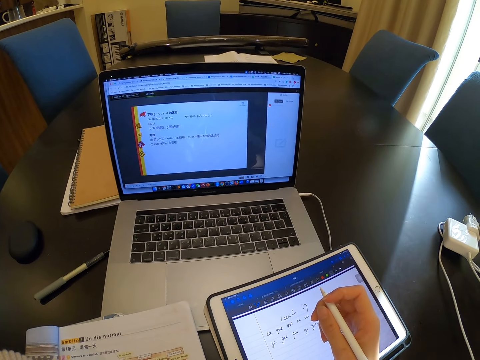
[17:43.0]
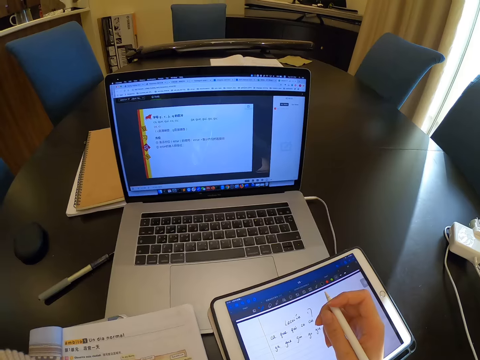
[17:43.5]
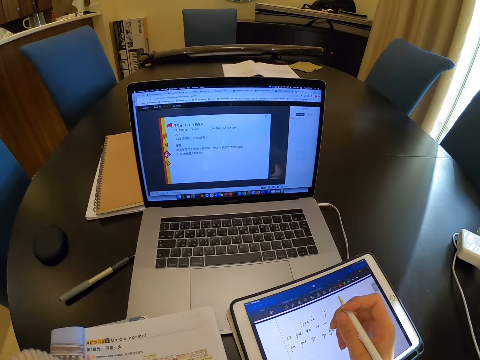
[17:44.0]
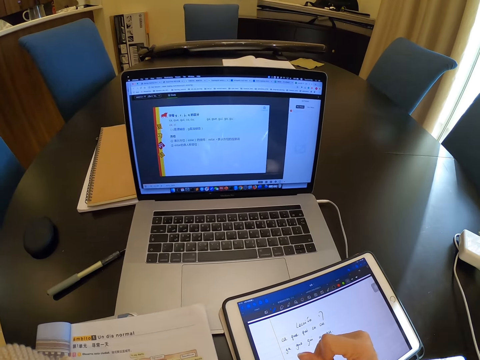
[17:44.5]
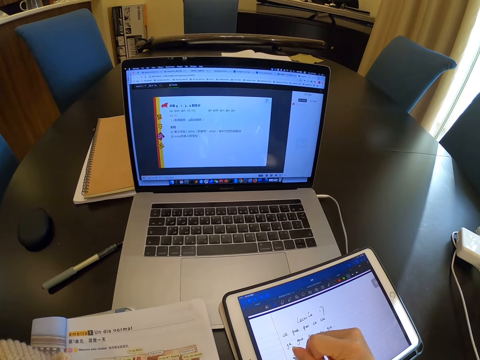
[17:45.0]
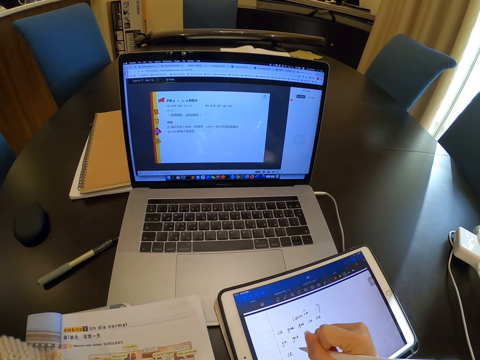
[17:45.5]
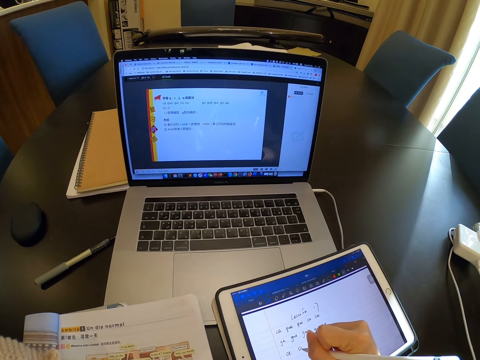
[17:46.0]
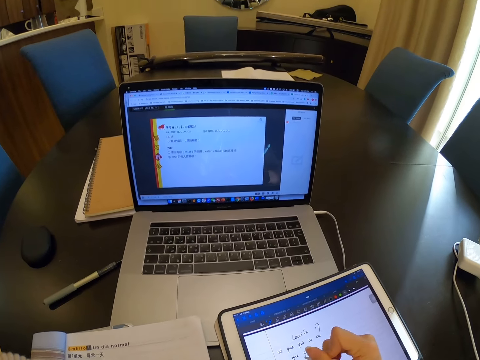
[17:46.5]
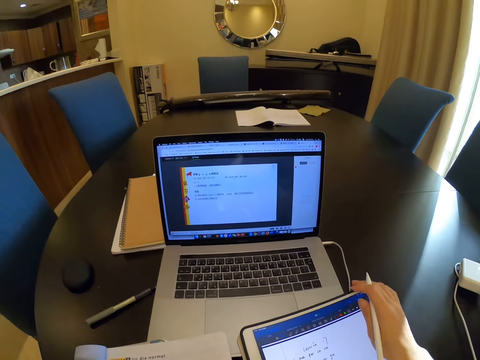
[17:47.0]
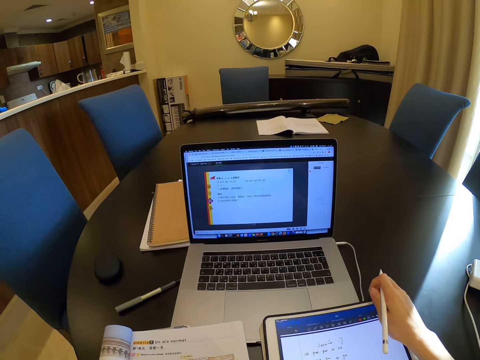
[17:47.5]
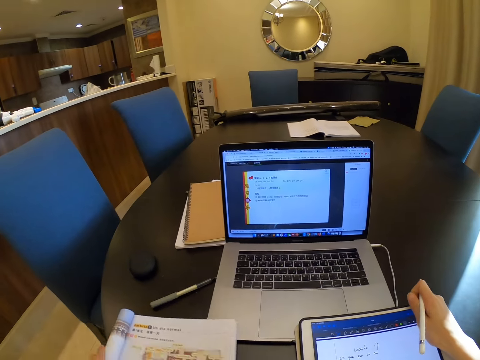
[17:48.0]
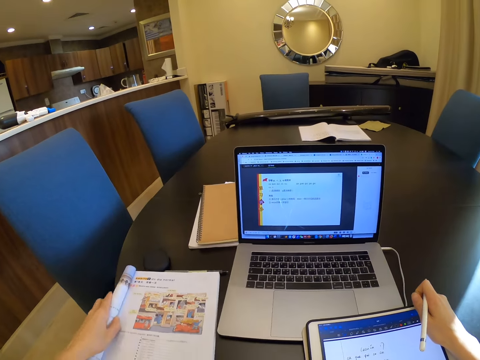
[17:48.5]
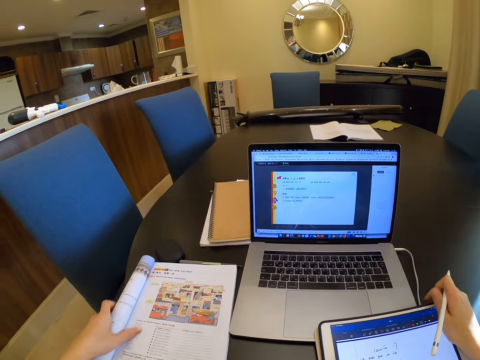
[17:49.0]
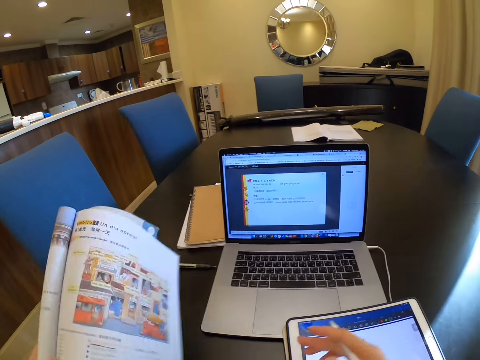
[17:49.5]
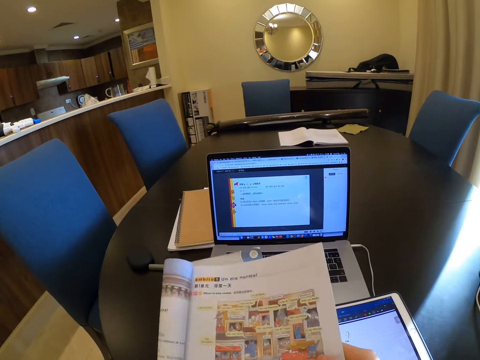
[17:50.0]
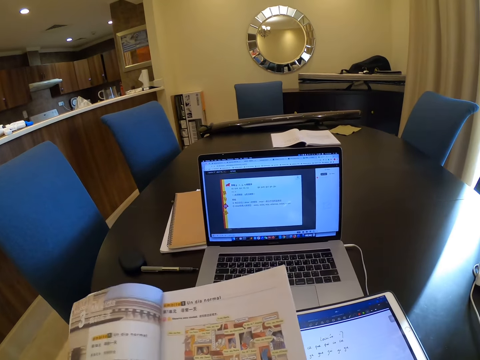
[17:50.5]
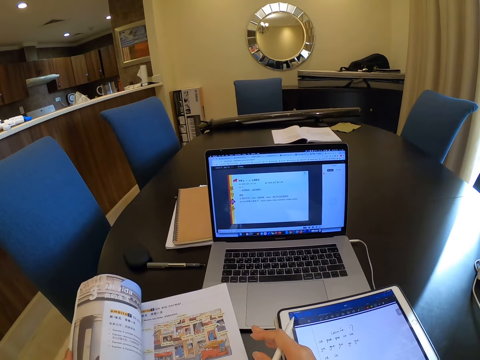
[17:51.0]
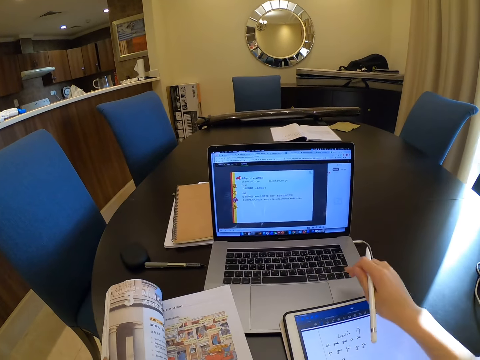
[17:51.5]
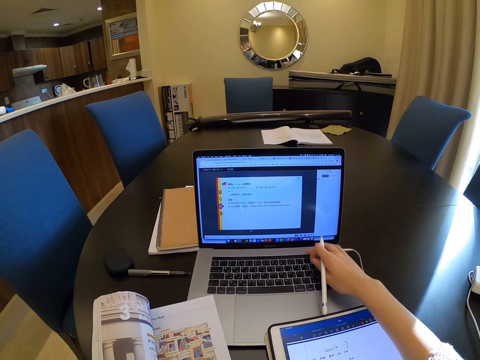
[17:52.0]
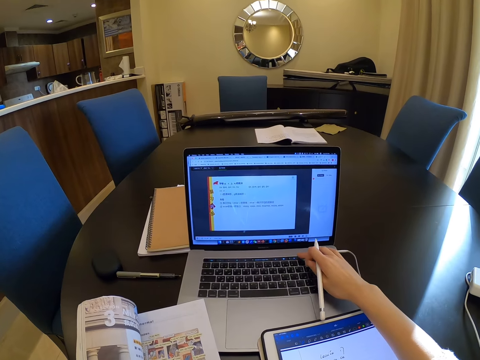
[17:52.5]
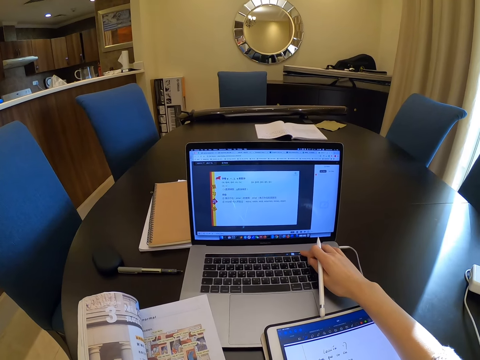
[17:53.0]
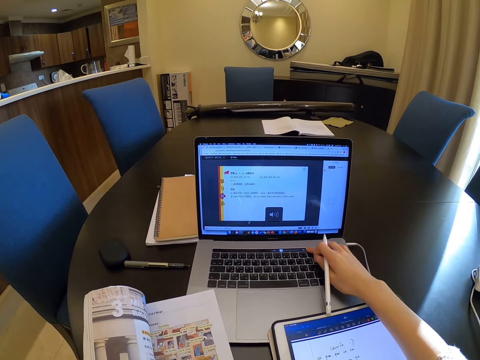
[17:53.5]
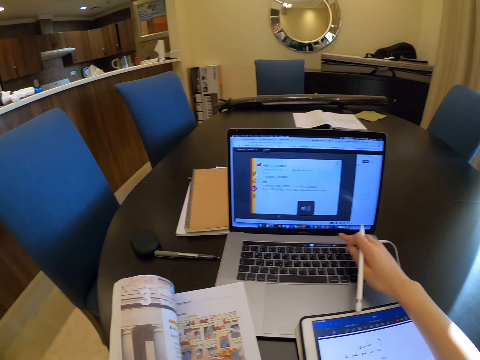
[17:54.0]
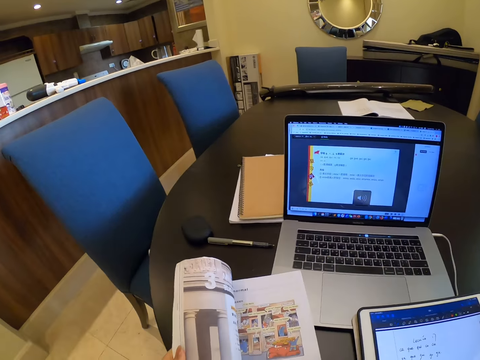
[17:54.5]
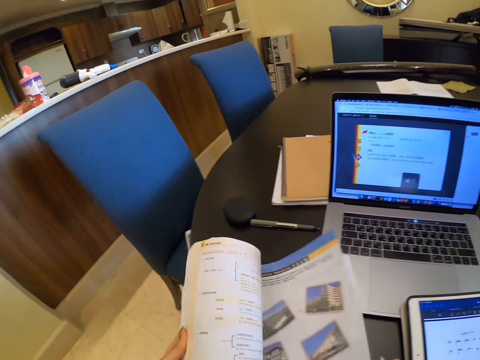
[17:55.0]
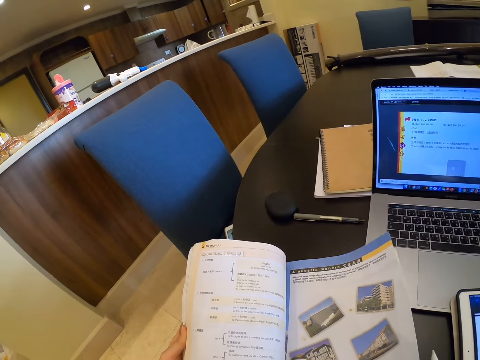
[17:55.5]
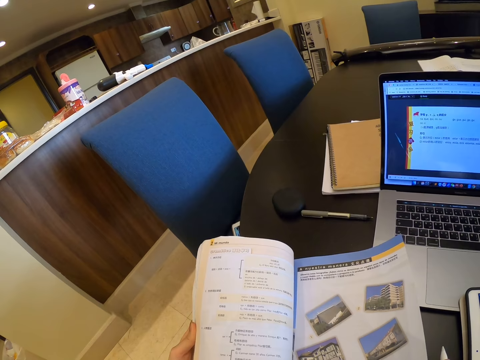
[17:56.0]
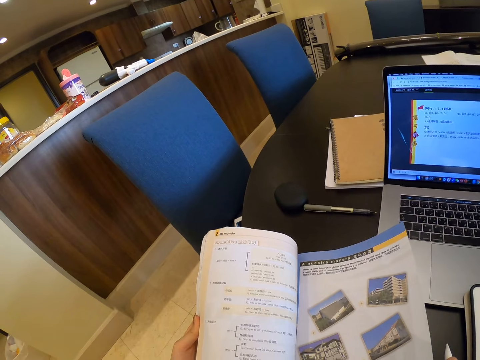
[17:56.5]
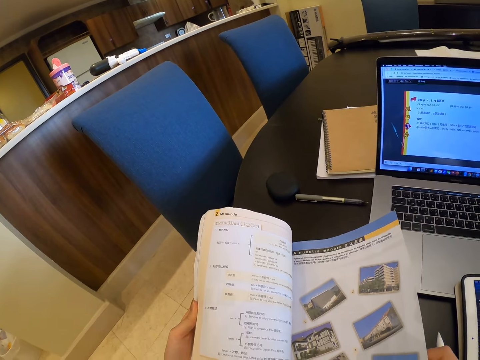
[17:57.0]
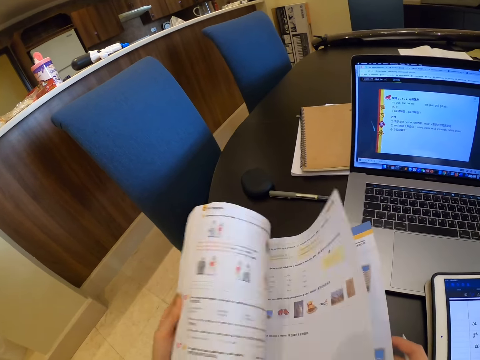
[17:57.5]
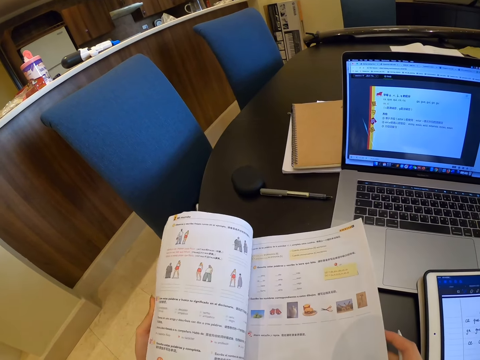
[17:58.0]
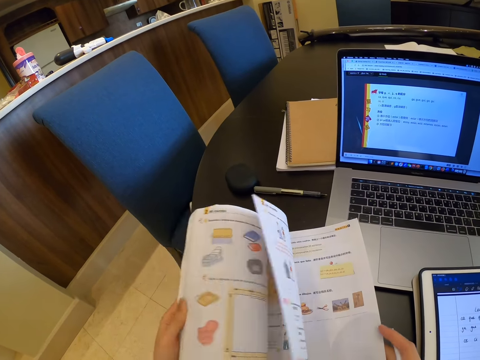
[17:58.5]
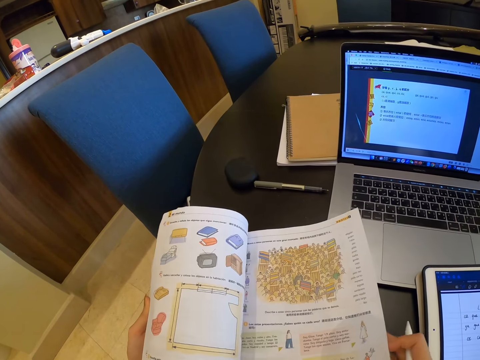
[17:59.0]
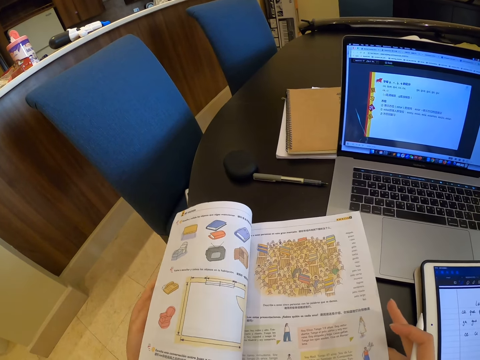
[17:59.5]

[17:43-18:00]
The camera wearer writes on the tablet. She moves the book. She picks up the book with her left hand. She presses on the laptop. She operates the laptop with her right hand. She flips the pages of the book with both hands. She opens the book.

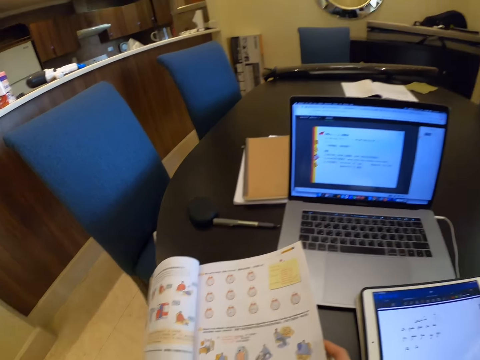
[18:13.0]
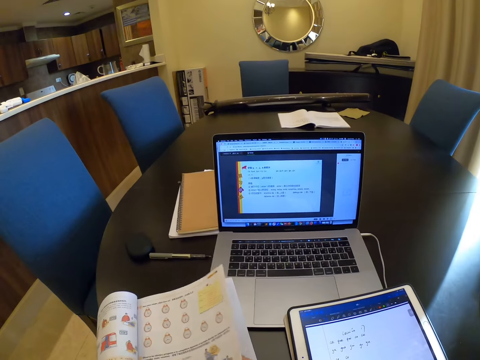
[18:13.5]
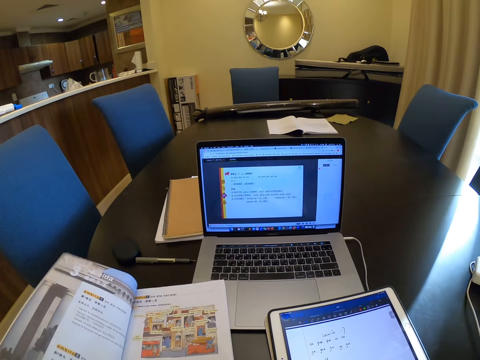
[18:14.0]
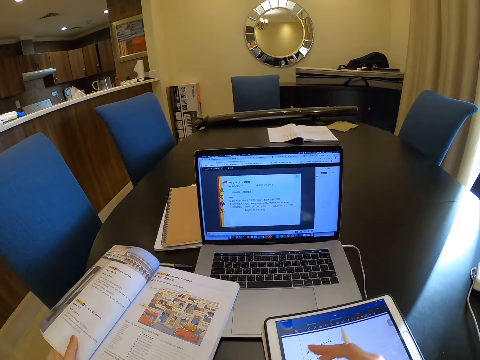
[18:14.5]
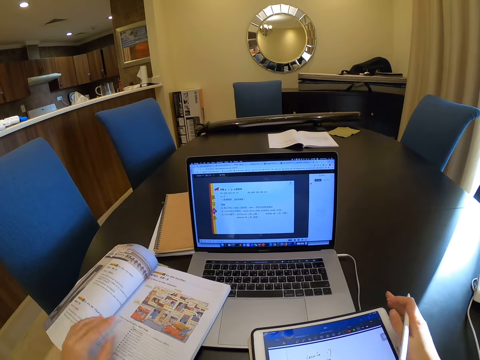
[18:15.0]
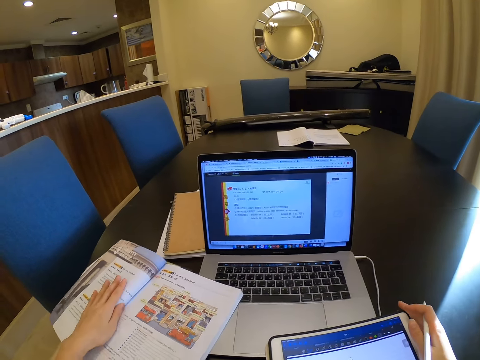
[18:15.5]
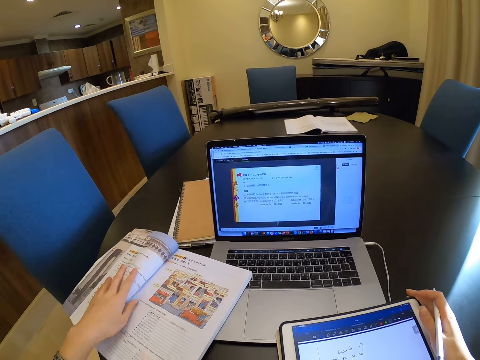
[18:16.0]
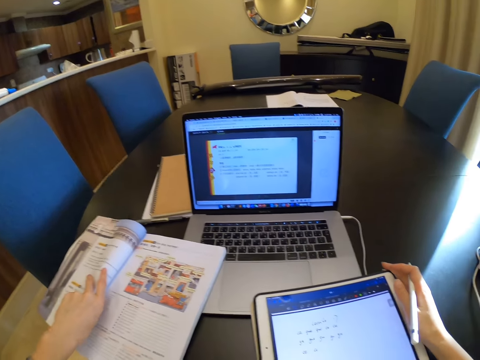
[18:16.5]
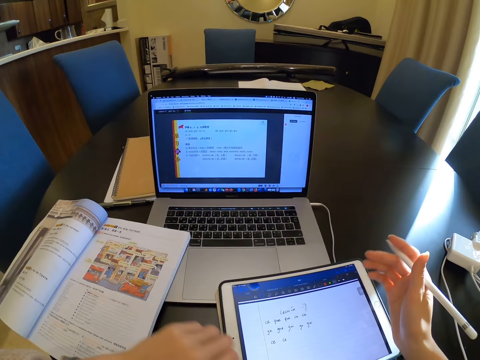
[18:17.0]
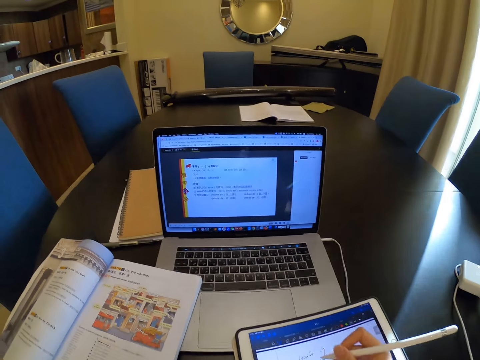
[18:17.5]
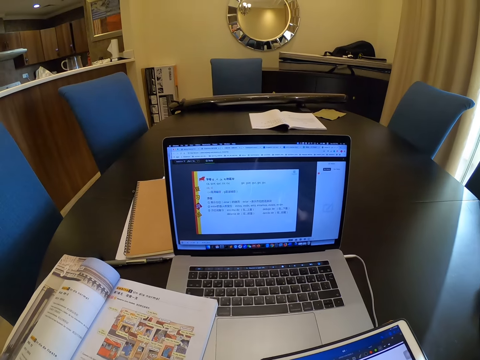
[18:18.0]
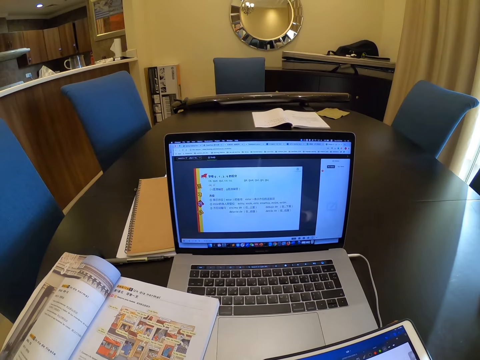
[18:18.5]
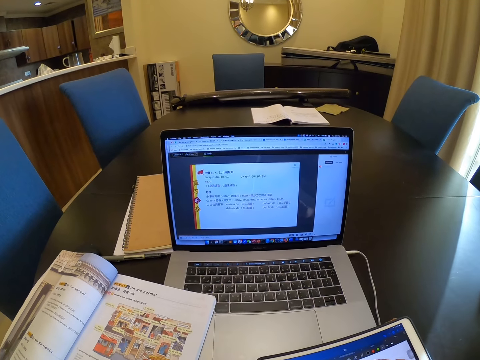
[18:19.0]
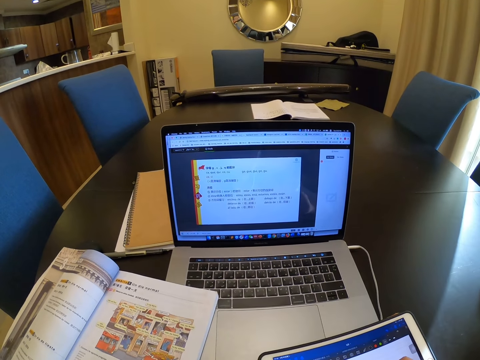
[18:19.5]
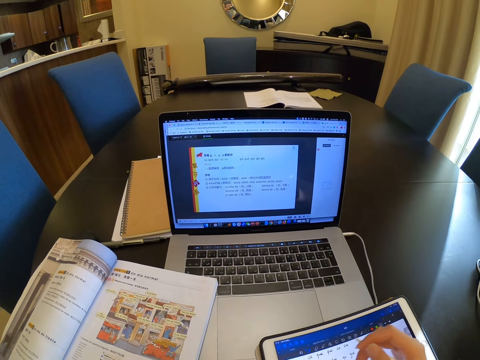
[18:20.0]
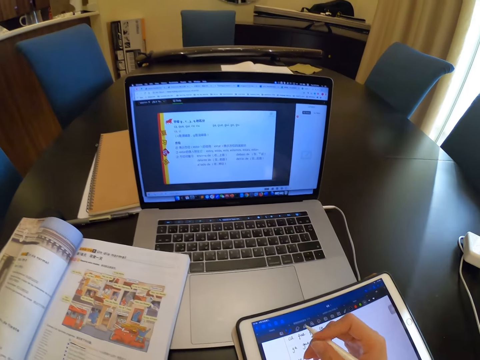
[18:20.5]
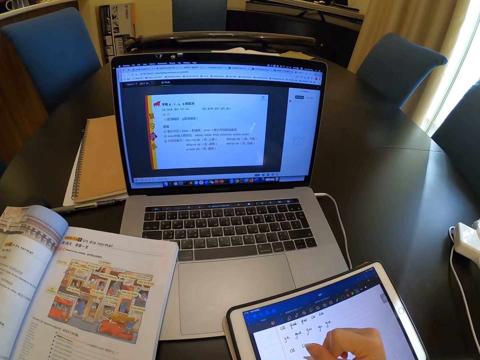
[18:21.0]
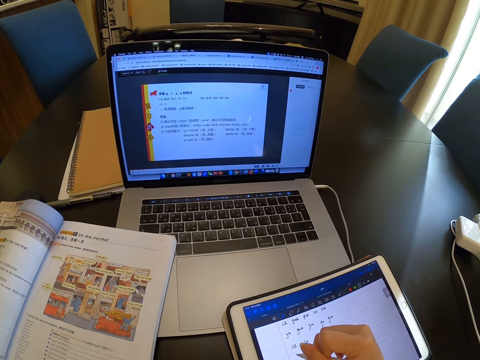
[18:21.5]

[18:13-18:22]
The camera wearer moves the book. They write on the tablet.
